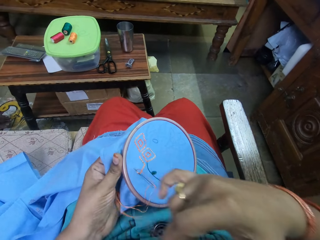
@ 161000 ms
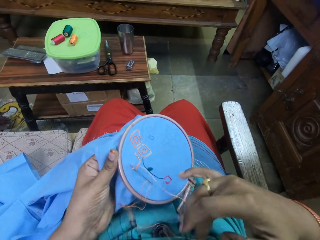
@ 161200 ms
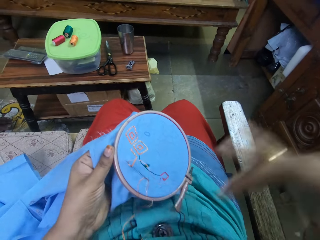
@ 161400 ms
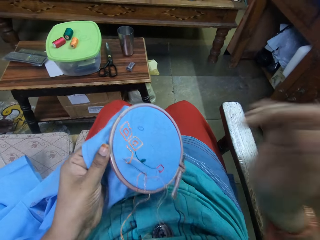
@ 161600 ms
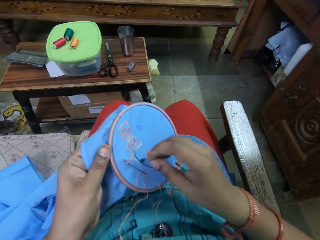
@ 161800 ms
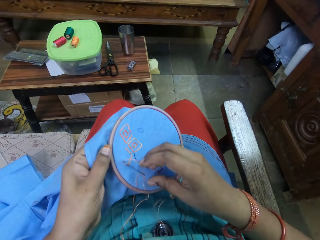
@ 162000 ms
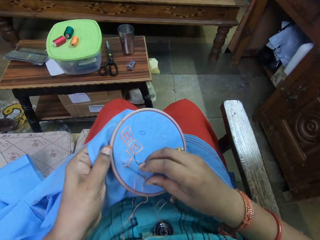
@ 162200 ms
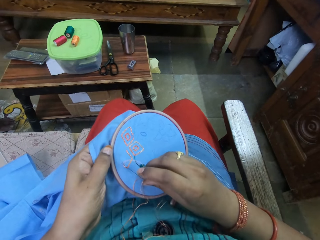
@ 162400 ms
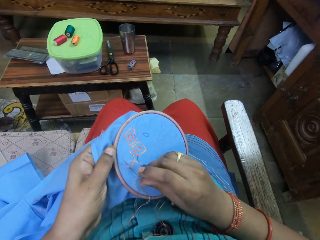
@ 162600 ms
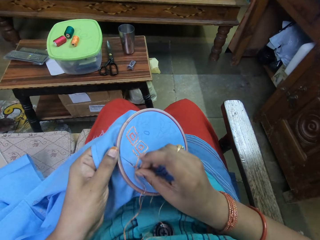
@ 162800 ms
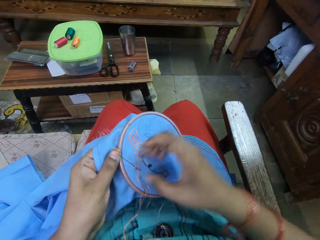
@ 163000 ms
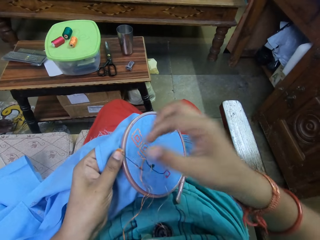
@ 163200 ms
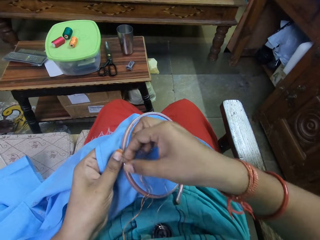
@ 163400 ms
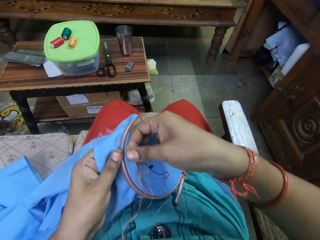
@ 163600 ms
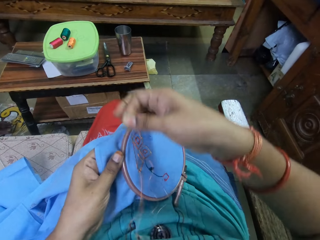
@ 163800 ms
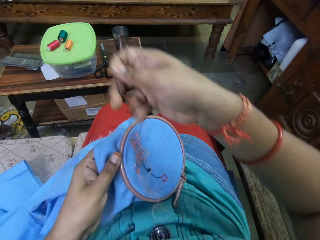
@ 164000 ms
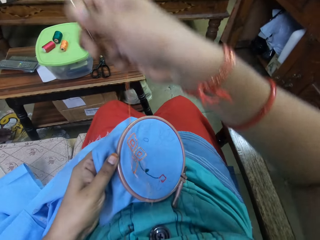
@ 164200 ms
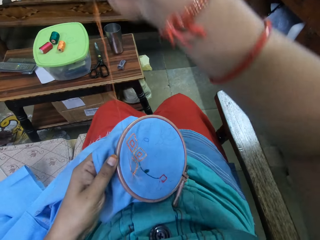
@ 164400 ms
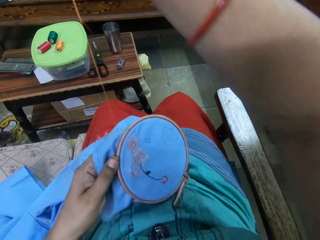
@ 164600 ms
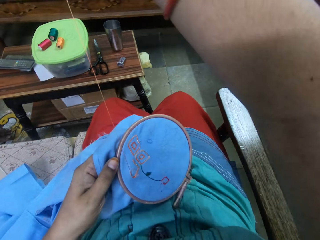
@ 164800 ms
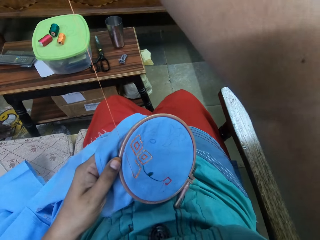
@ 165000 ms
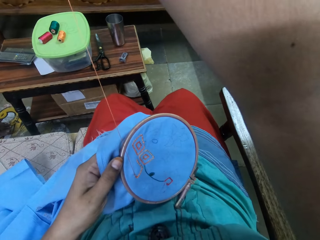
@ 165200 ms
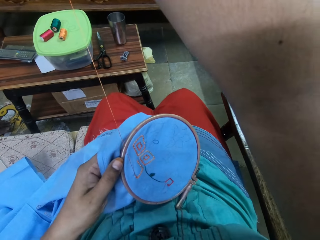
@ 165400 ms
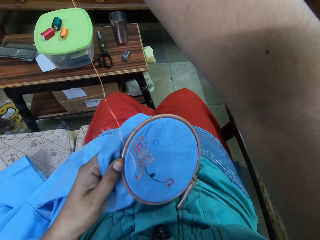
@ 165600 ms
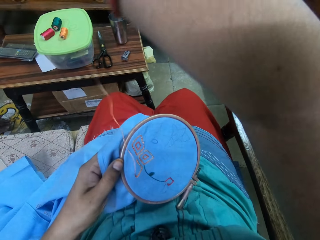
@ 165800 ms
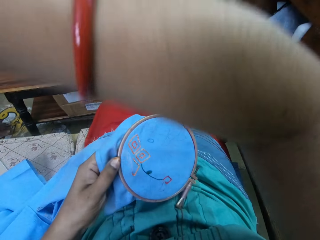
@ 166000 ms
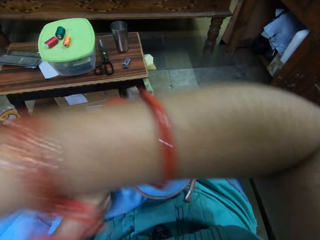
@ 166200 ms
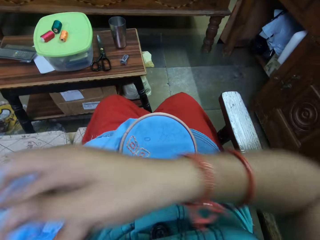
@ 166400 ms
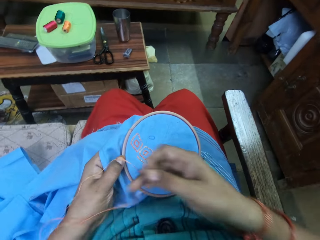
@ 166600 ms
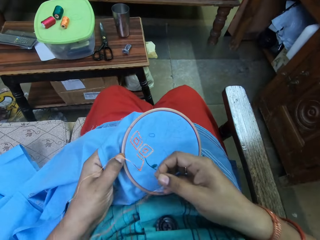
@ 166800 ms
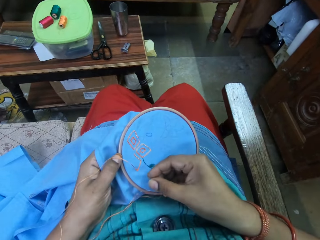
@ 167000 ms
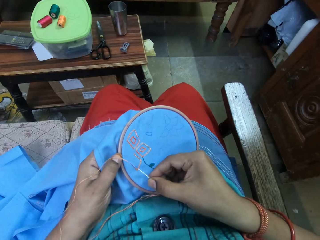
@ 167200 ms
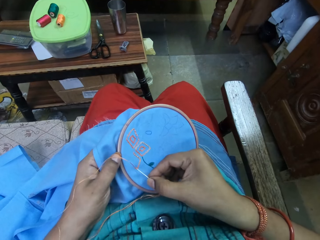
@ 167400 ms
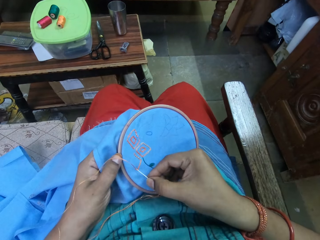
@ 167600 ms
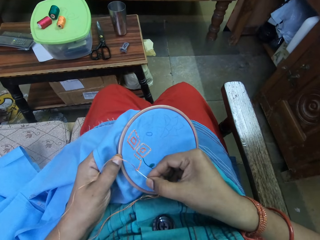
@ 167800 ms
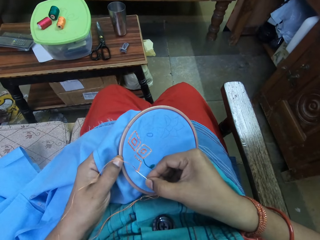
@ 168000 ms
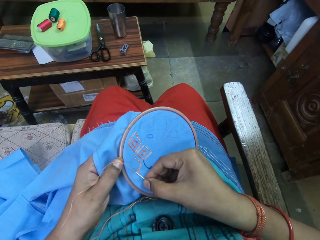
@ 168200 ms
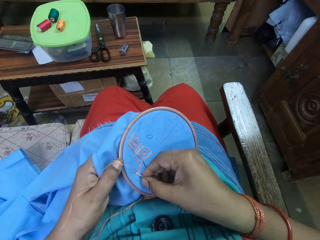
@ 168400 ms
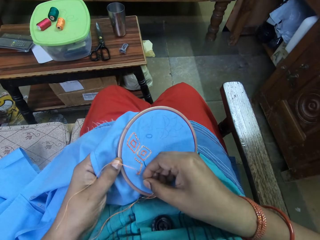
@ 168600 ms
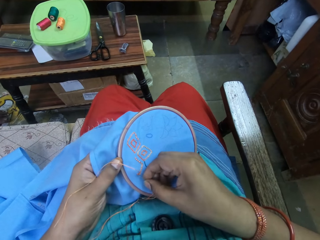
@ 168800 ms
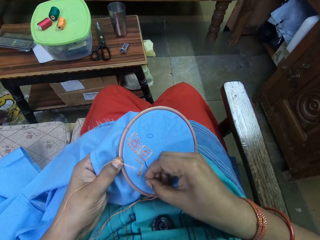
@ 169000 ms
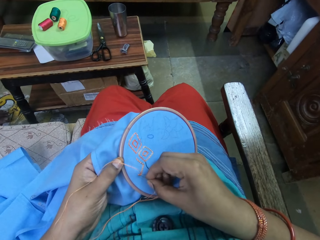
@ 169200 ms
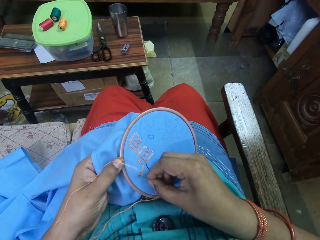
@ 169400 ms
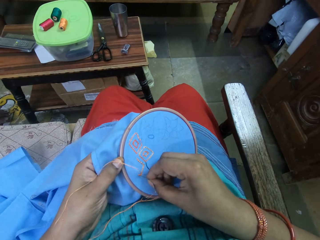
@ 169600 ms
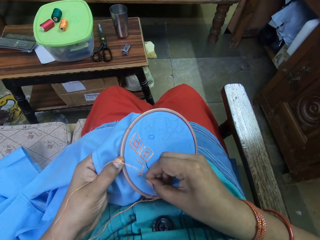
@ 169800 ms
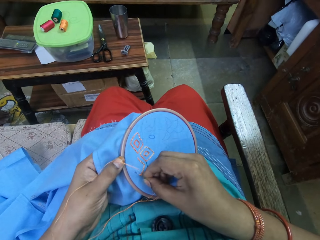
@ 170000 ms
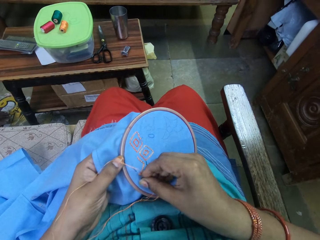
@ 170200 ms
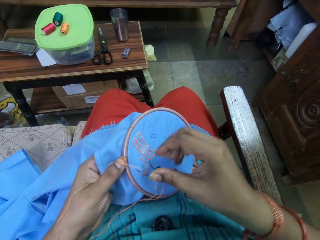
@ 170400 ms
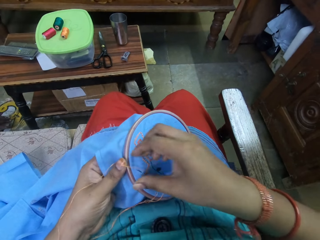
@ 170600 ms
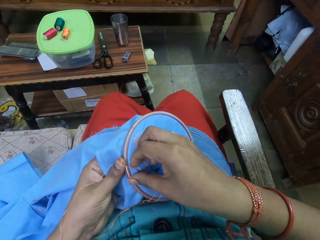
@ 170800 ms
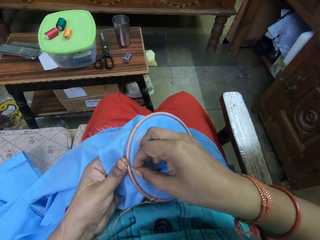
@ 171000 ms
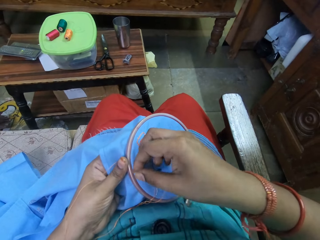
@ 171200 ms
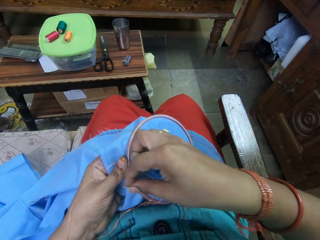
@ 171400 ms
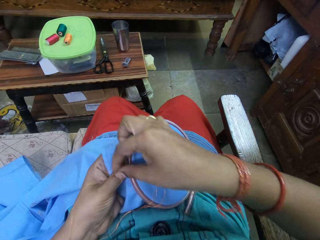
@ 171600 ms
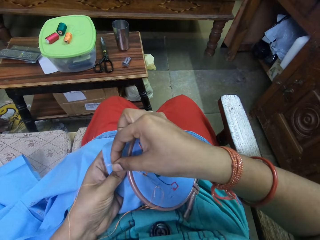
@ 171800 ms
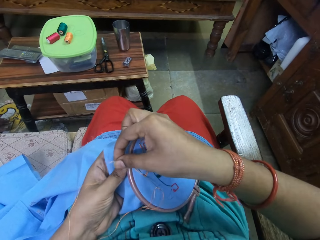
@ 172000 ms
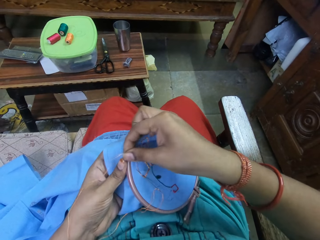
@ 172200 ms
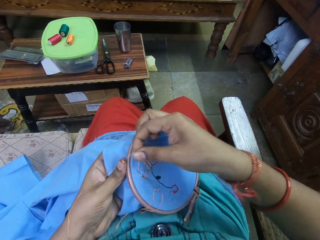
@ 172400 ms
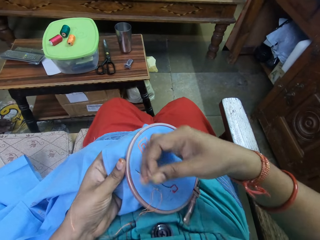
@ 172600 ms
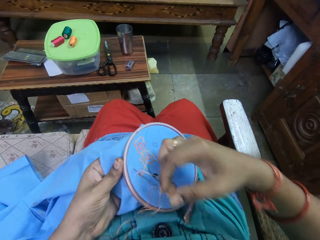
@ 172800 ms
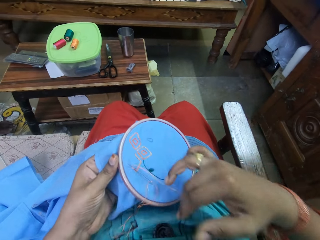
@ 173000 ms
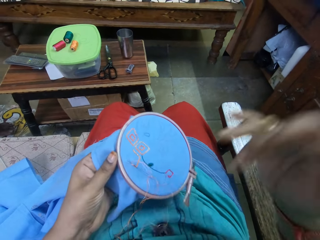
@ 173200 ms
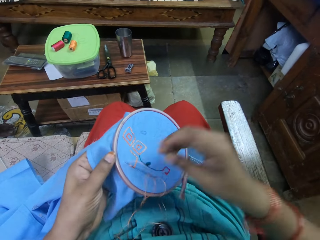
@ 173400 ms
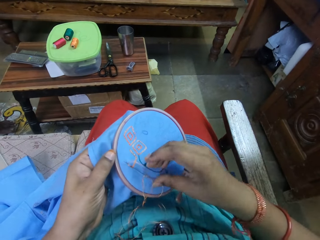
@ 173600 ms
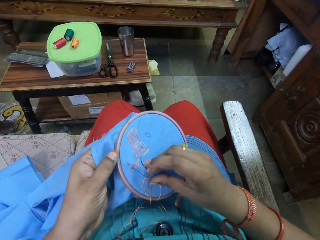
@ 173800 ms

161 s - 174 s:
The camera wearer pulls the thread. They stitch a thread.

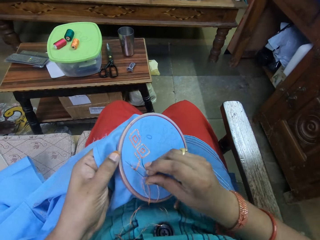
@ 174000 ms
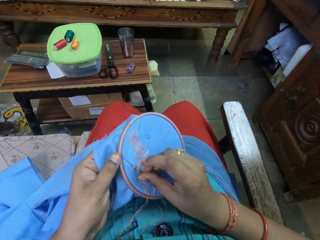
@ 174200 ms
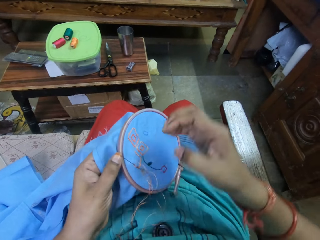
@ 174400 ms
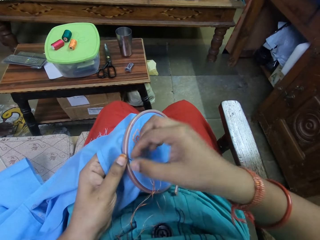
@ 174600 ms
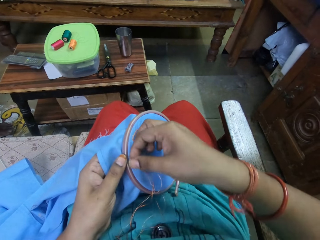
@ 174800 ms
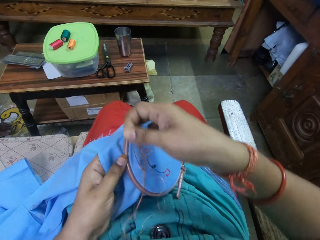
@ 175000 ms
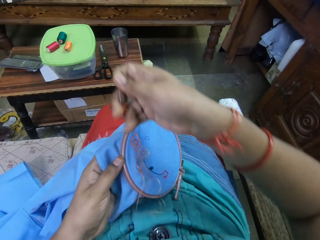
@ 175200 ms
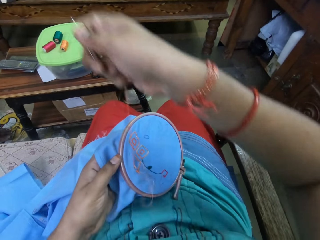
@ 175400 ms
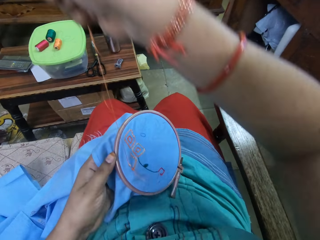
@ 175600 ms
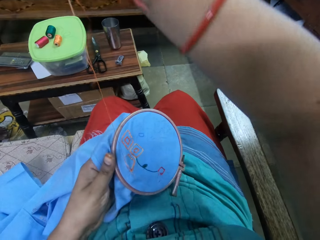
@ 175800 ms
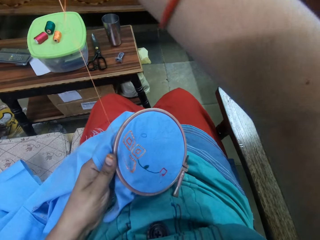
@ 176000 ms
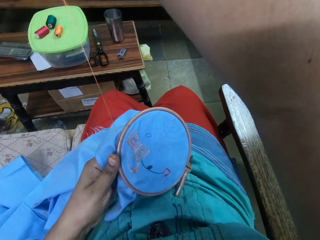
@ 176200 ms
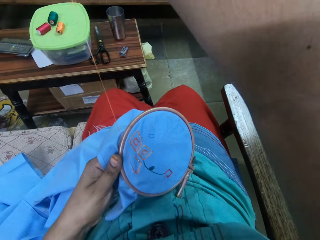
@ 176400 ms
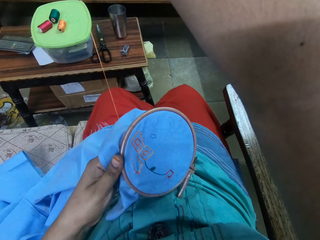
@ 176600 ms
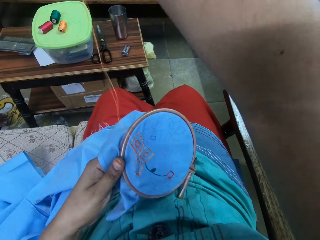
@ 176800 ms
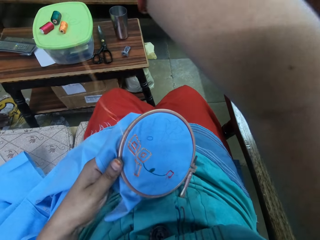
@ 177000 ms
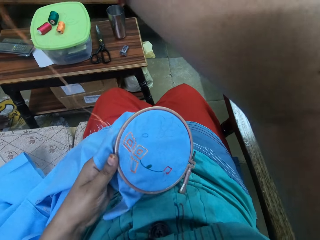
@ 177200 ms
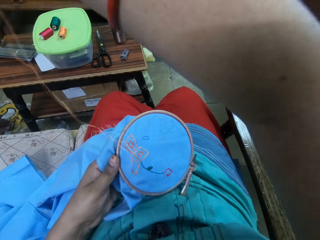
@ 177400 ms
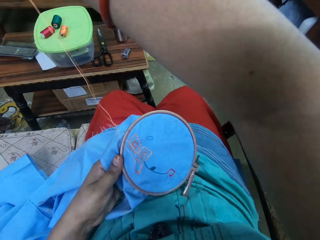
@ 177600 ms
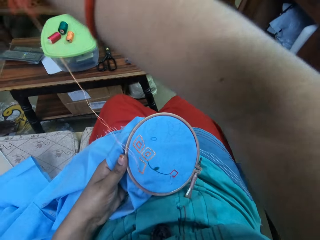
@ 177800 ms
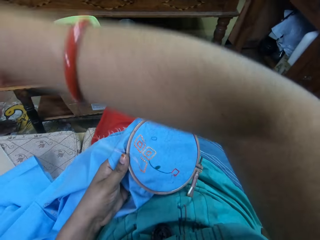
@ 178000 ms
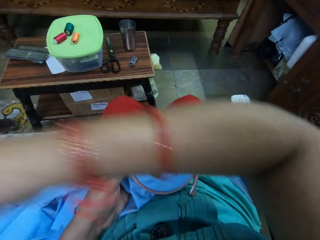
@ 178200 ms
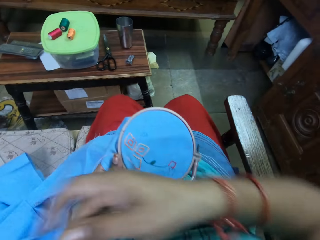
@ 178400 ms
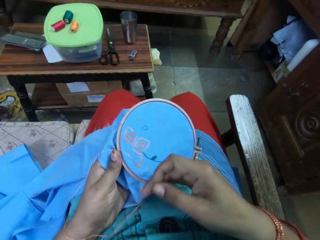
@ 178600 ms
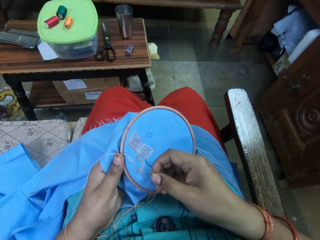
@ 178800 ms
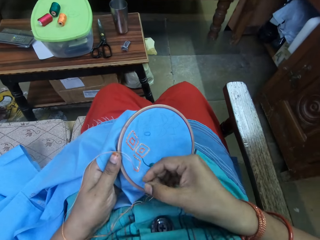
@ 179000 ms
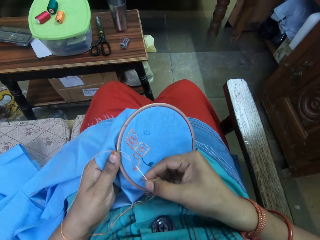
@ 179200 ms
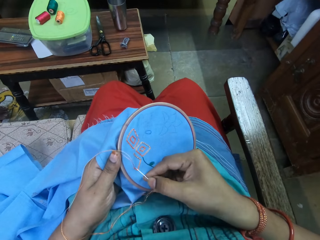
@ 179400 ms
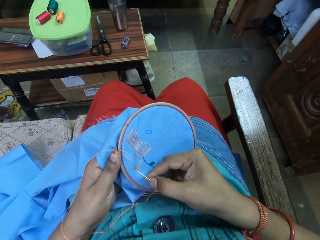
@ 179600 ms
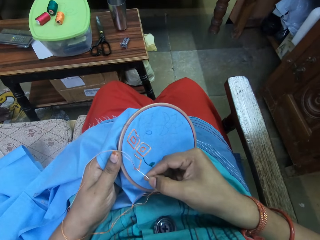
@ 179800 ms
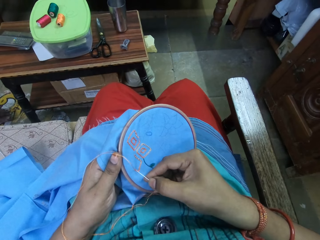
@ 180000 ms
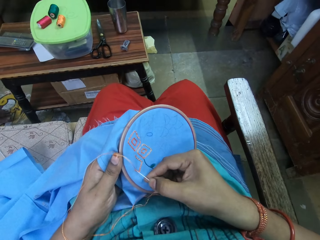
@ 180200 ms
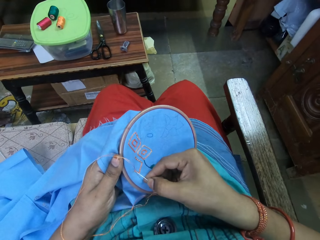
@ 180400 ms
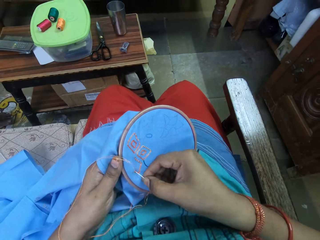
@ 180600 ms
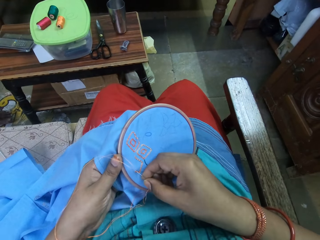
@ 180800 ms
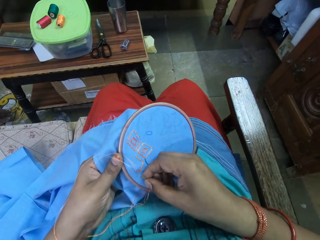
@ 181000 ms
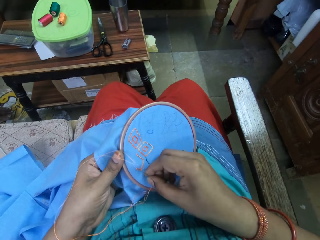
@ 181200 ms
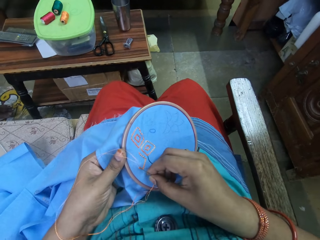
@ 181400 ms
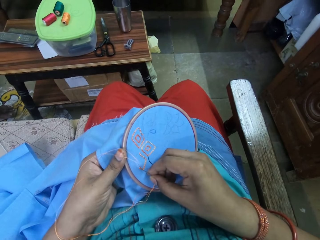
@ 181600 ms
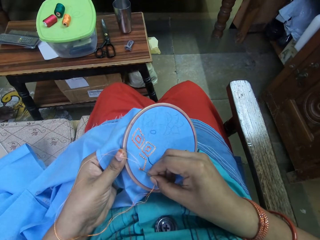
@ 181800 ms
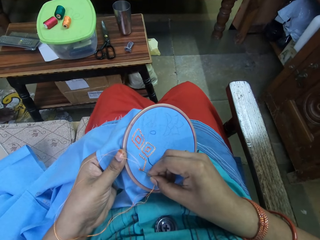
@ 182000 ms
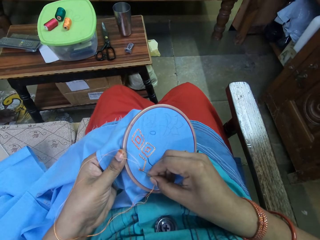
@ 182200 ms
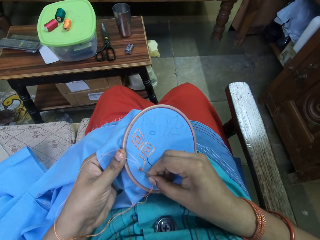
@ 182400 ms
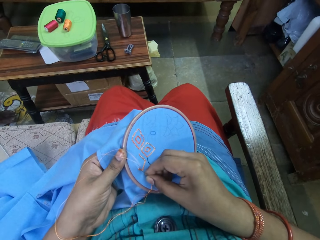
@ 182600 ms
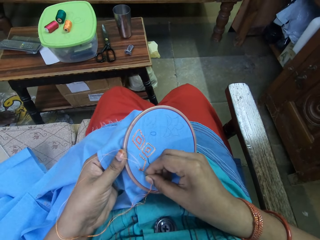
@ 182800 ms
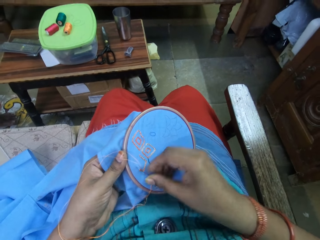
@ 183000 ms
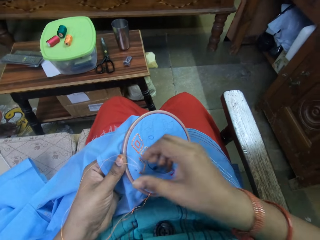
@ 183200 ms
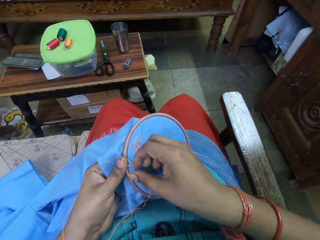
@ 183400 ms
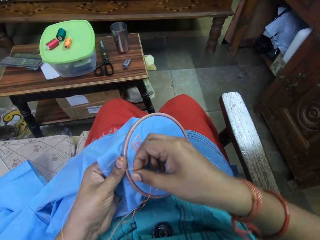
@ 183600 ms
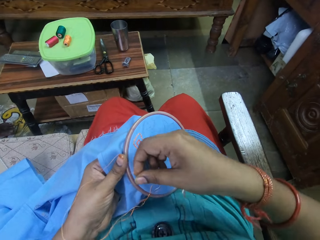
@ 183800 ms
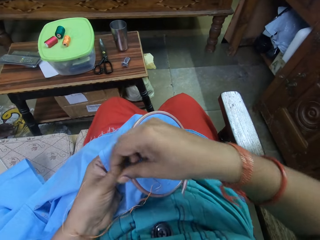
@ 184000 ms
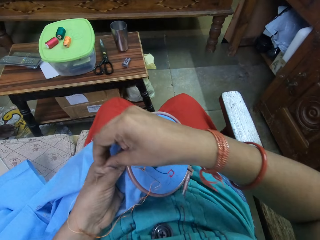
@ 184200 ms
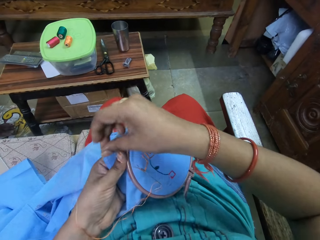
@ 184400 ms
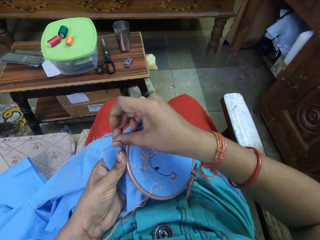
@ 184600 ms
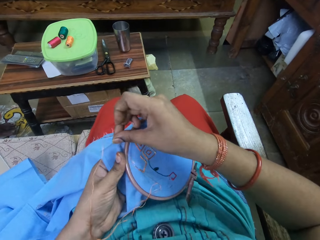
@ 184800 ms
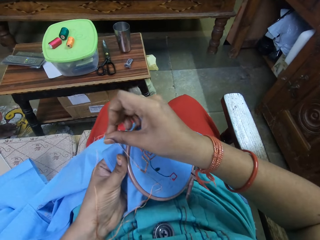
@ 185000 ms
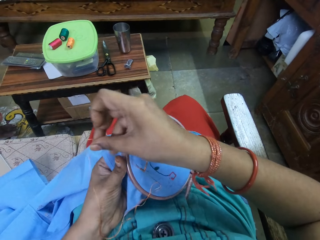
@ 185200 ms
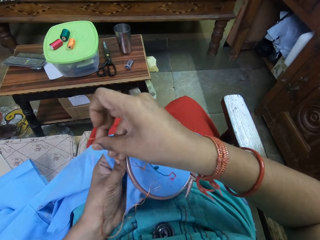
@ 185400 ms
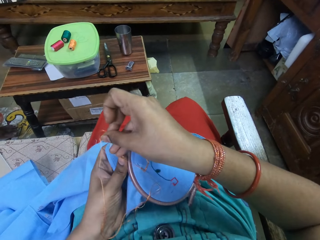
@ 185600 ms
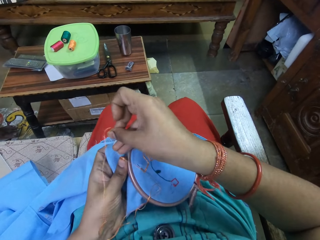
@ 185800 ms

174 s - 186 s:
The camera wearer pulls the thread. They stitch a thread.
